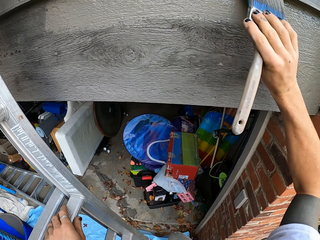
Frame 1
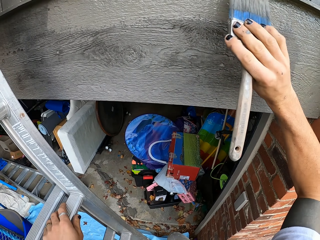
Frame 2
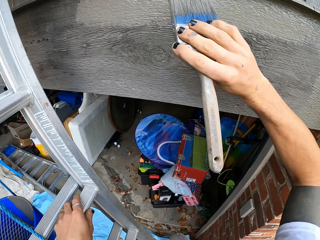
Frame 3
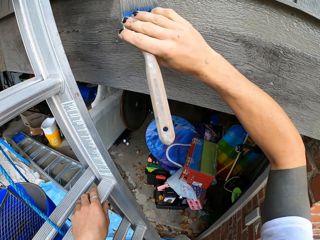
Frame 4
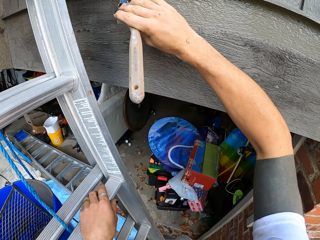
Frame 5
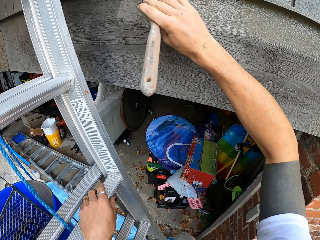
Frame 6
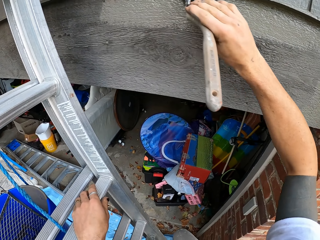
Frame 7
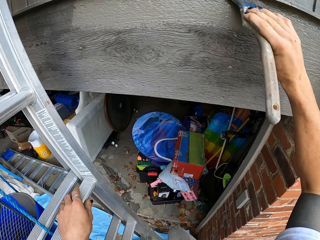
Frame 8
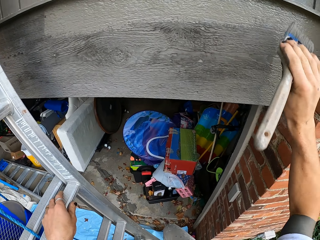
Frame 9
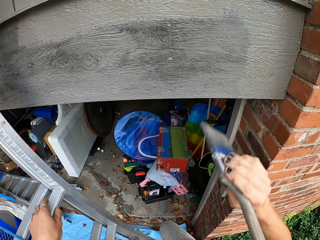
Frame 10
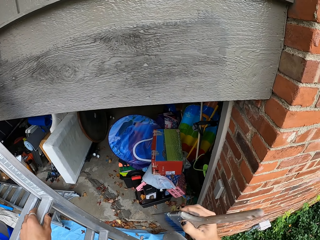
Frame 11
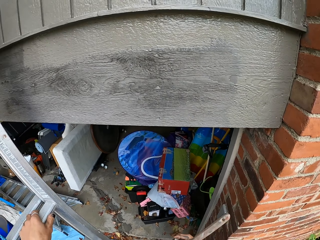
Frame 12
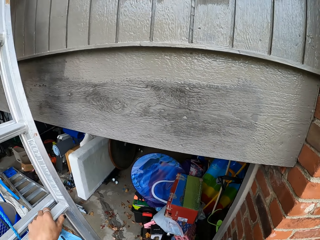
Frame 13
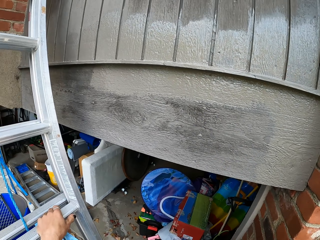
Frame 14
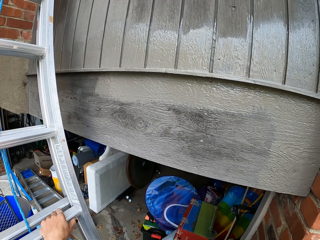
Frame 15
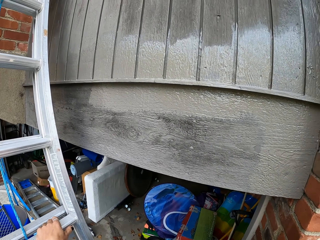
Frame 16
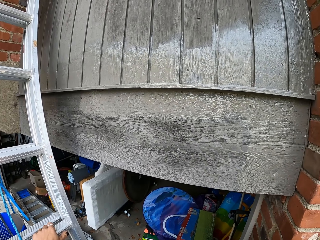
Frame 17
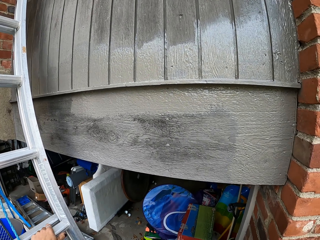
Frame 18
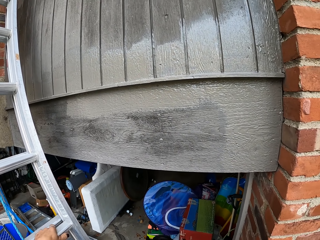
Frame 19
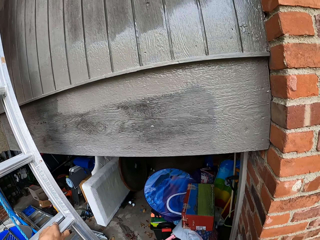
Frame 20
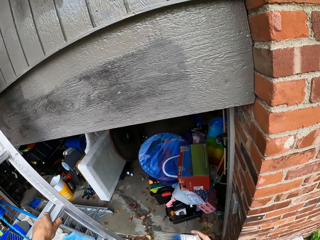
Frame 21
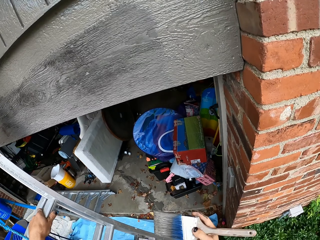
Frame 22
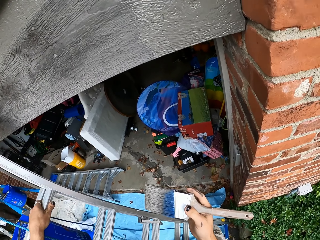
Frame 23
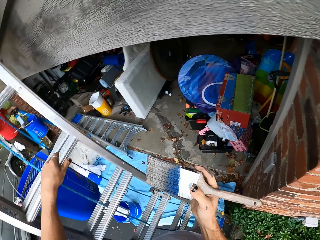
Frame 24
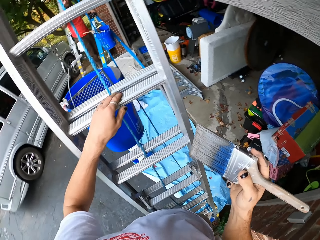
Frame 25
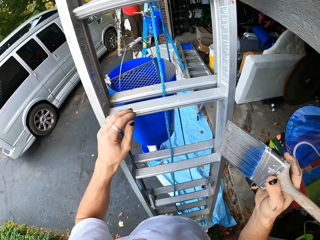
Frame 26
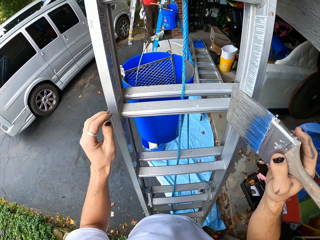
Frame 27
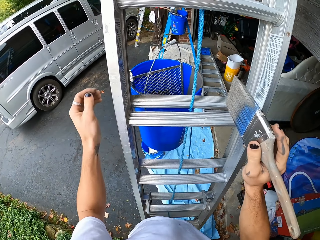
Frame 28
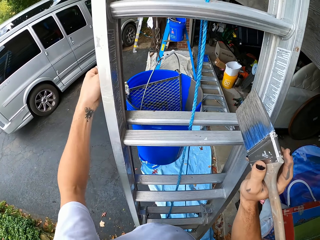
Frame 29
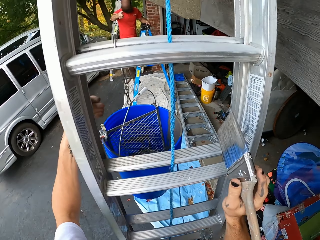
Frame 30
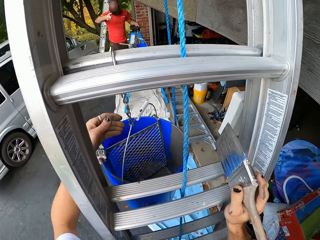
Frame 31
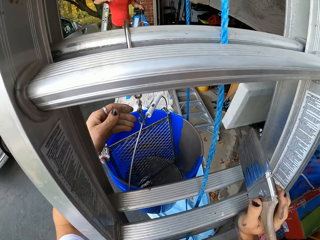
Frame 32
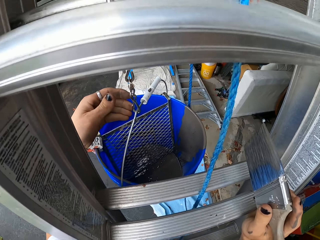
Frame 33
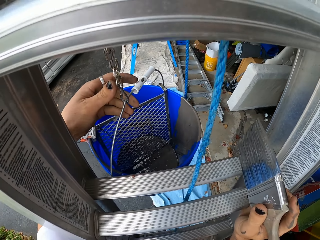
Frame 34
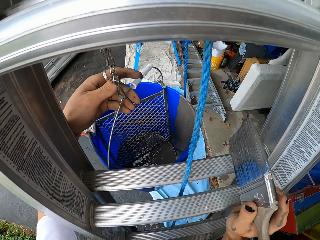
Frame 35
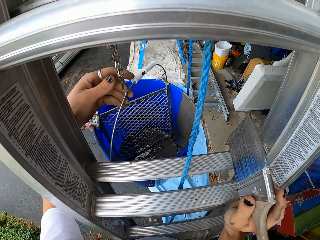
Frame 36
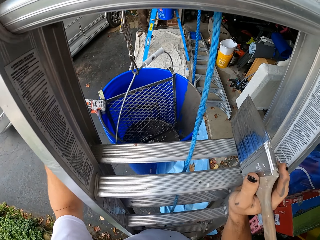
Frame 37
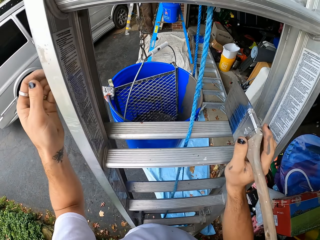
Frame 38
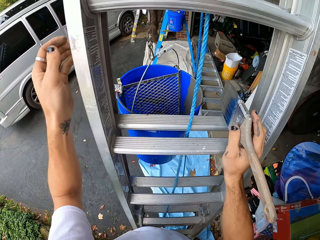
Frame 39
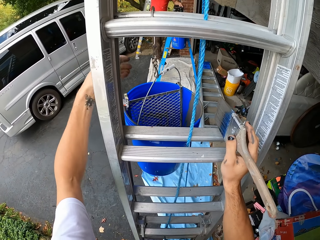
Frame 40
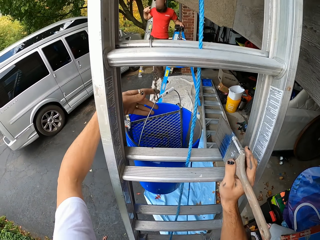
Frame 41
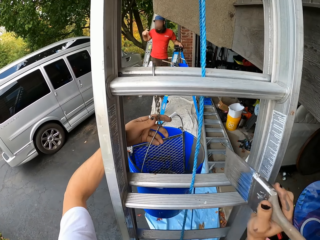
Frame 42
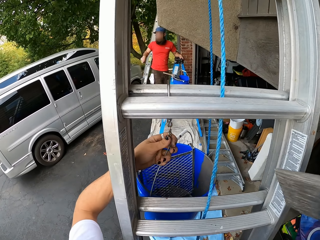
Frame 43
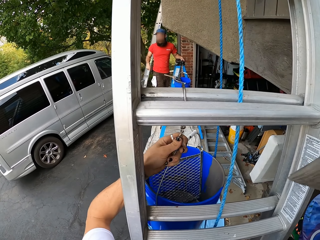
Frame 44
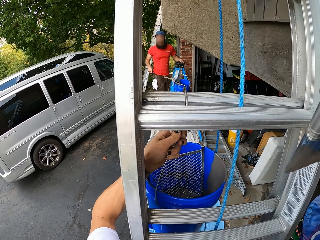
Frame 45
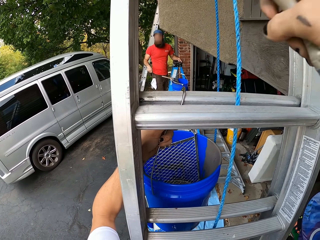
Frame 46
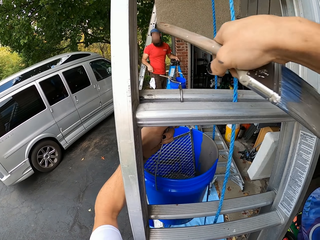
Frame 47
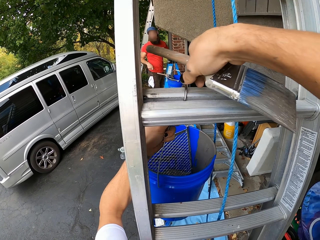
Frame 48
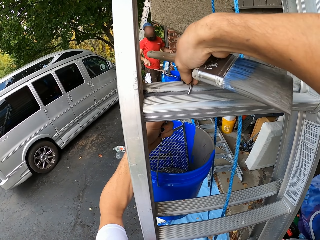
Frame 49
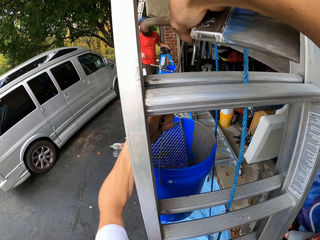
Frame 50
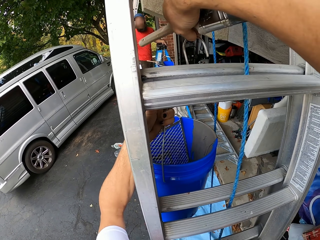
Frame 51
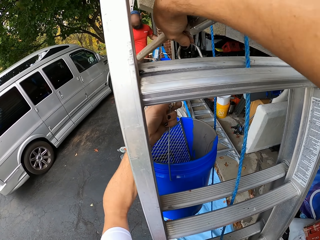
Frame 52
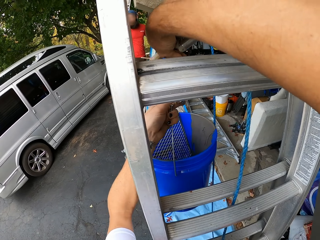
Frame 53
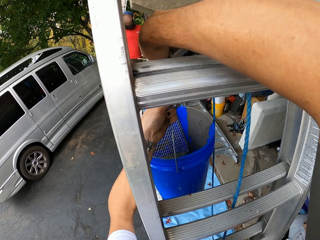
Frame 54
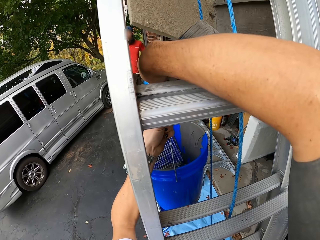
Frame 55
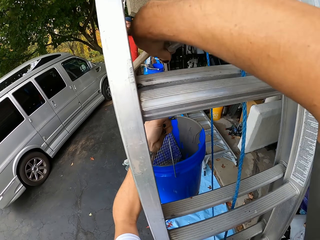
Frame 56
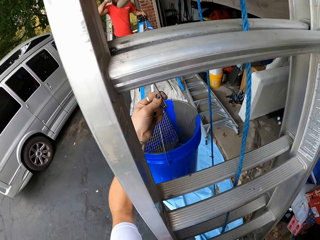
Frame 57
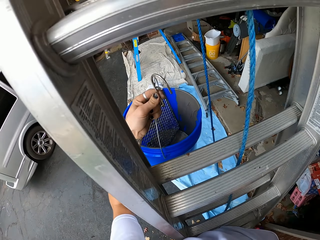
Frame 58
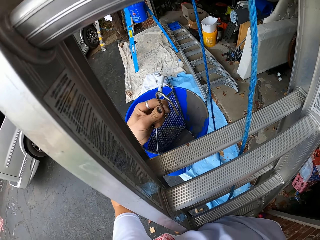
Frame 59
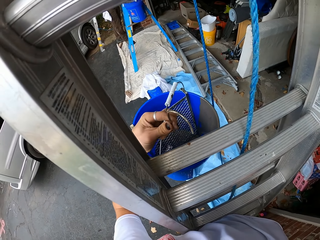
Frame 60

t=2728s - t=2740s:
The camera wearer looks around. They touch the bucket and hold the bucket. They lift the bucket of paint. They remove a hanger from the ladder.

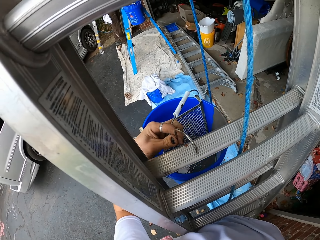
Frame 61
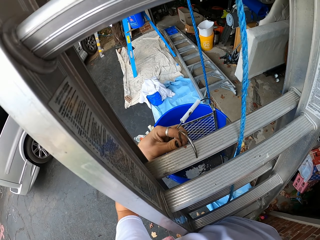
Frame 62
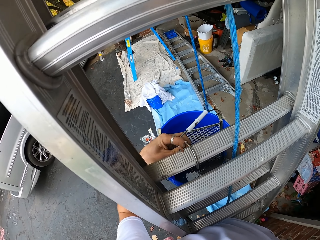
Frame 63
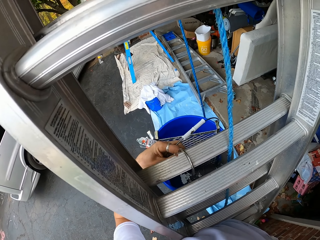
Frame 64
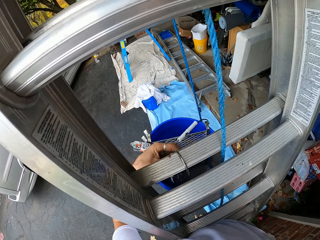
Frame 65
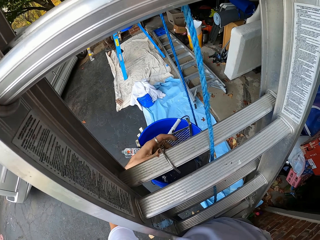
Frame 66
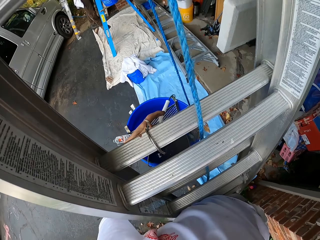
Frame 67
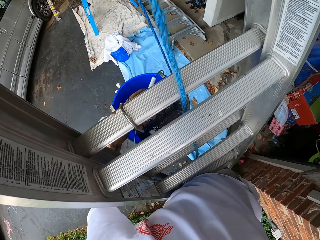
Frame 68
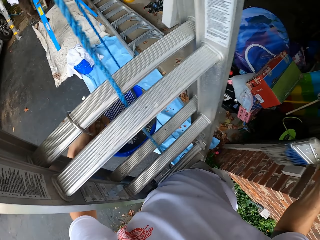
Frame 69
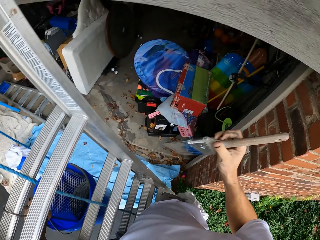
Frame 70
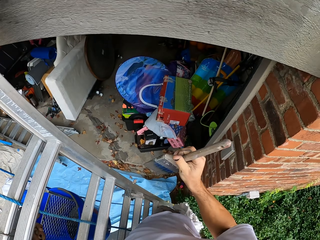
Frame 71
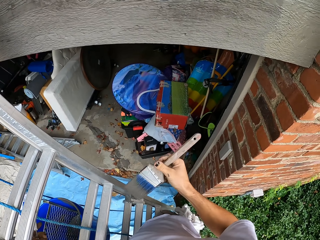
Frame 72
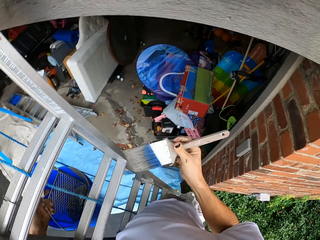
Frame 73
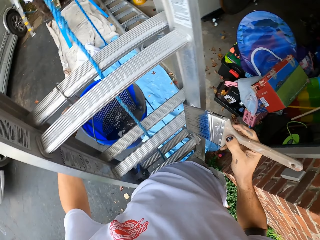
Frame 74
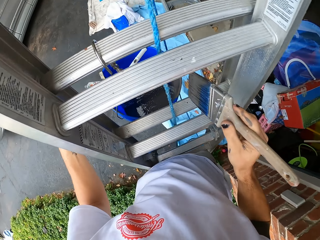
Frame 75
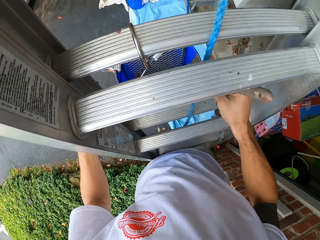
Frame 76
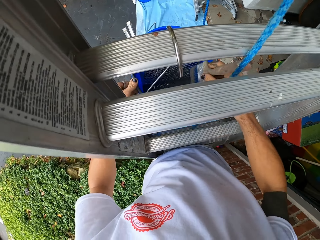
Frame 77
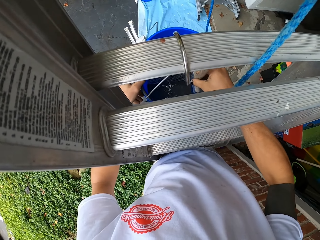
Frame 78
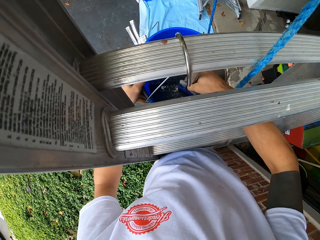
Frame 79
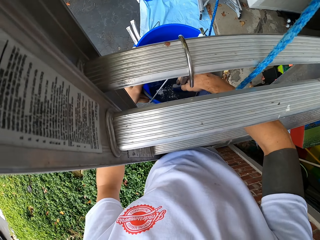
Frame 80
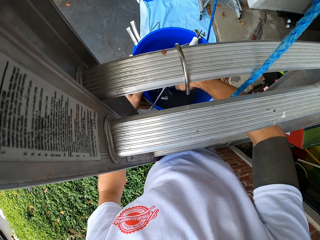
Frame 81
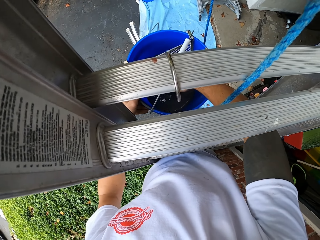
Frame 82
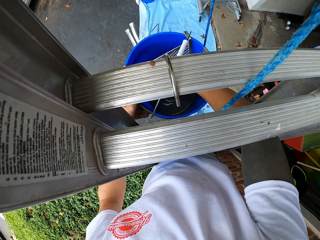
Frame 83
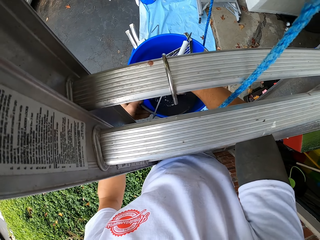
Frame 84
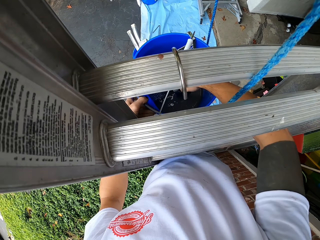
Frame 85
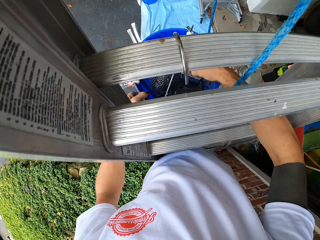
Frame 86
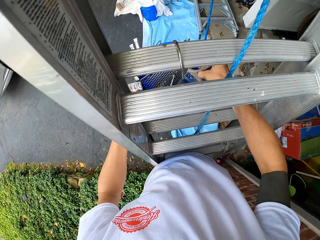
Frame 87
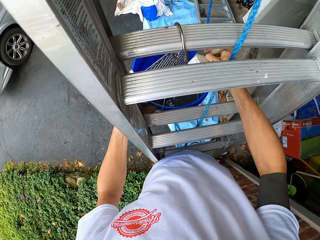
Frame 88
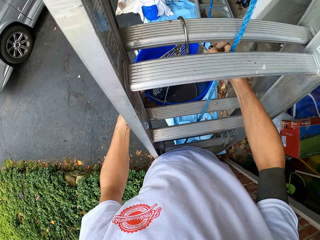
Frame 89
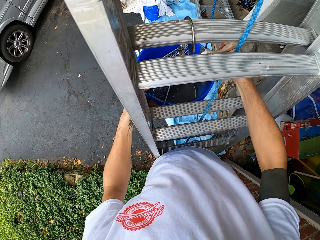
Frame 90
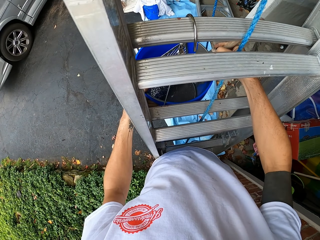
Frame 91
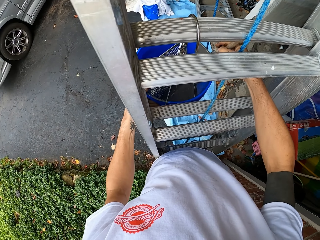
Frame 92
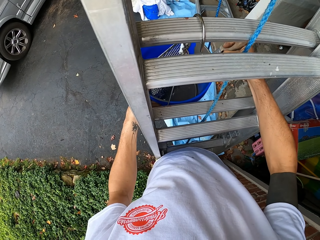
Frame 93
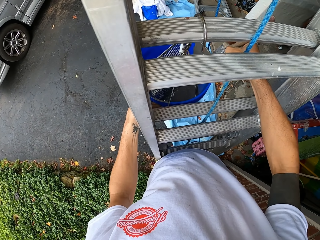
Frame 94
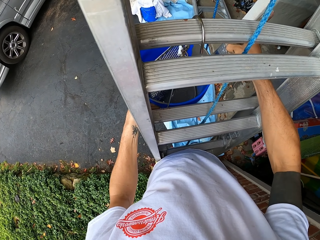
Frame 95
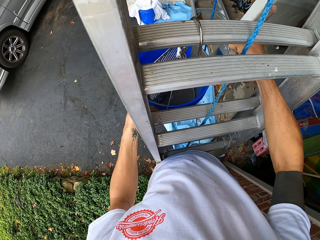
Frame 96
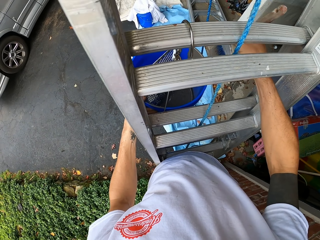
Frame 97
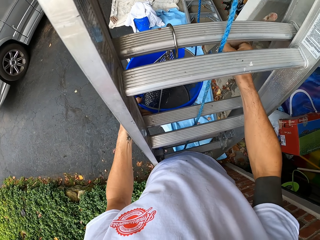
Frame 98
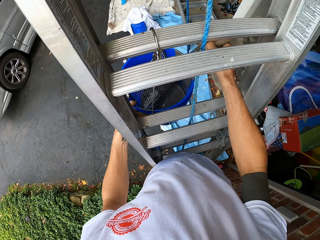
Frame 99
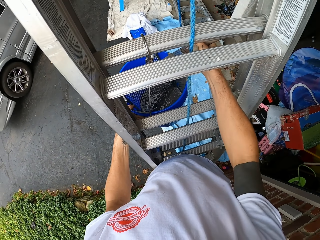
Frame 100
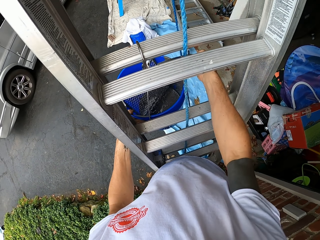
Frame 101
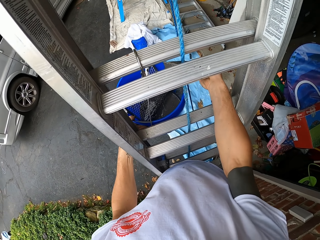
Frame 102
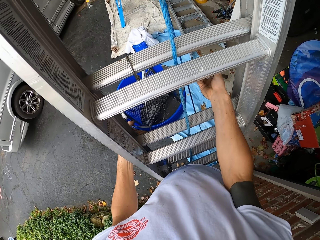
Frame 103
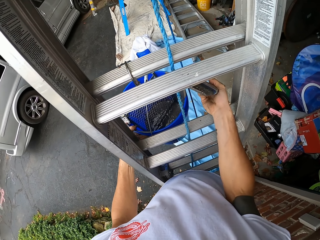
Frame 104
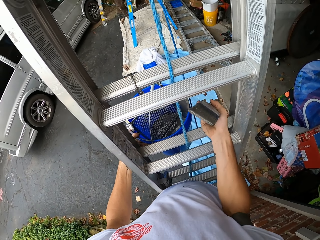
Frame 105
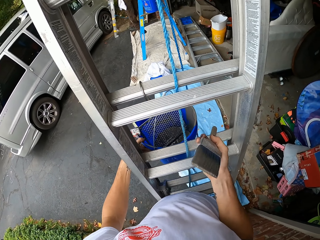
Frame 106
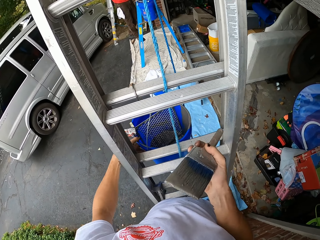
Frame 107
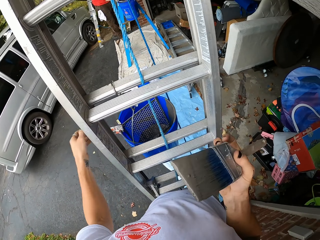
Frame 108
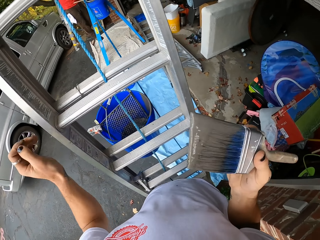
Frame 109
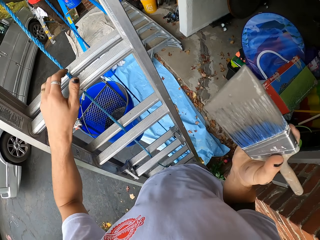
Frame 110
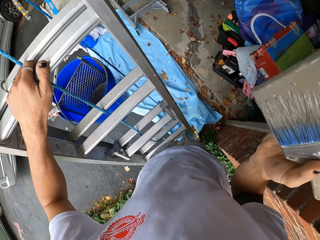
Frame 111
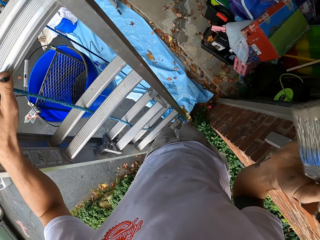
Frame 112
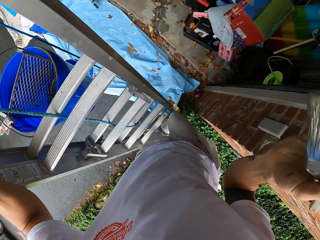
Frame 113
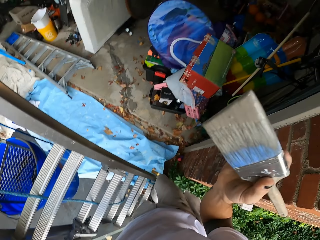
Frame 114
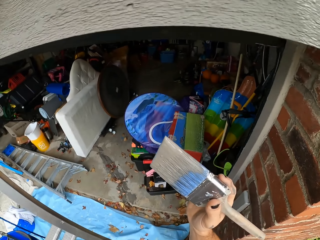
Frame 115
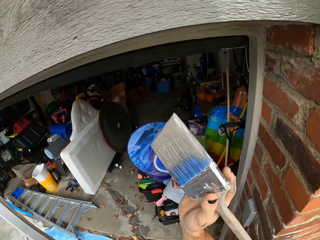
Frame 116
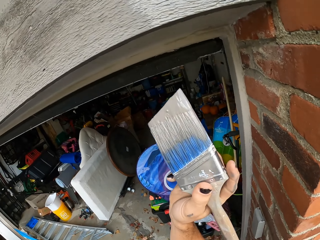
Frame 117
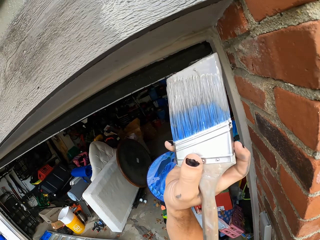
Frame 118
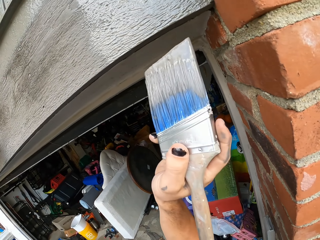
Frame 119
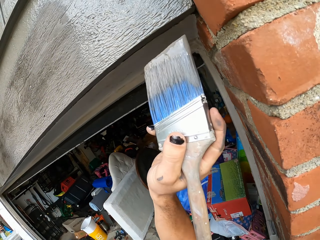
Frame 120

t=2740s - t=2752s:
The camera wearer hangs the bucket on the ladder at a lower point. They dip the brush into the paint. They hold the bucket. They shed excess paint. They rub the brush on the bucket. They hold the ladder.
